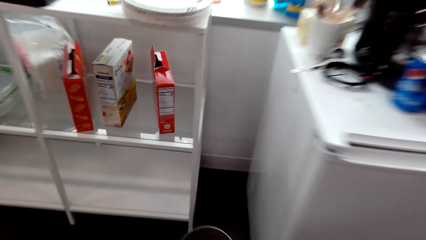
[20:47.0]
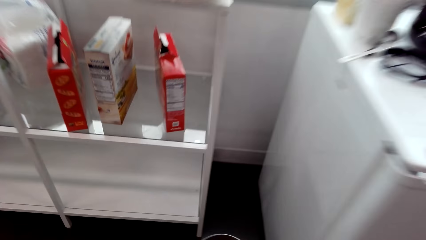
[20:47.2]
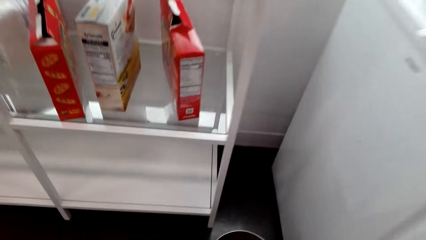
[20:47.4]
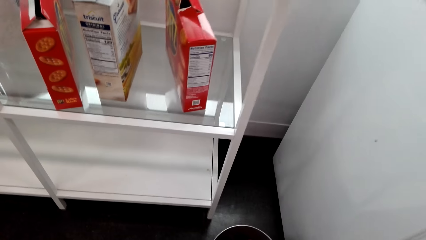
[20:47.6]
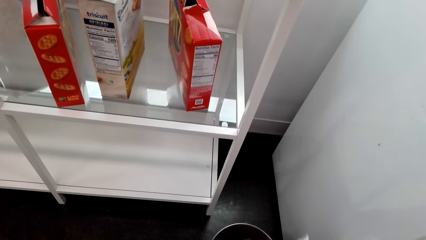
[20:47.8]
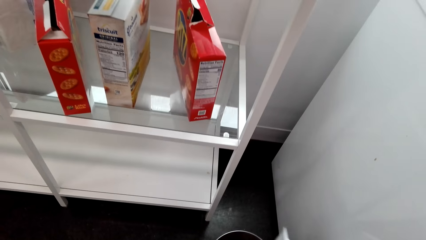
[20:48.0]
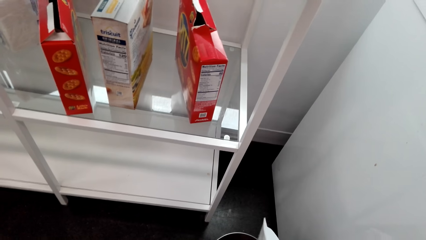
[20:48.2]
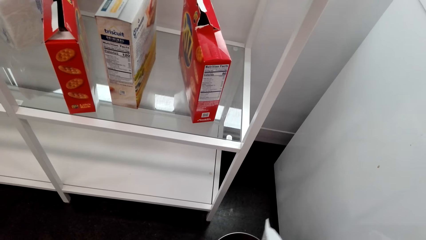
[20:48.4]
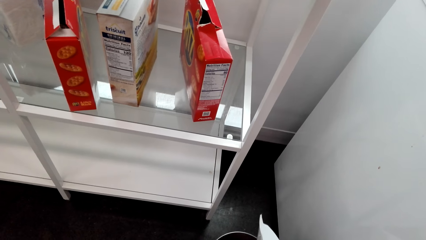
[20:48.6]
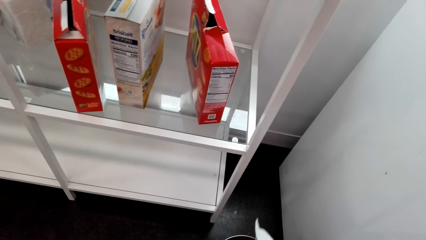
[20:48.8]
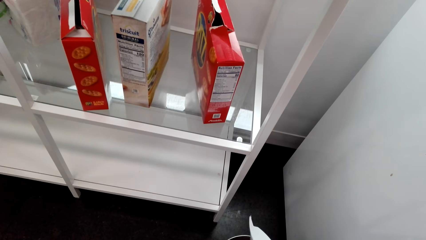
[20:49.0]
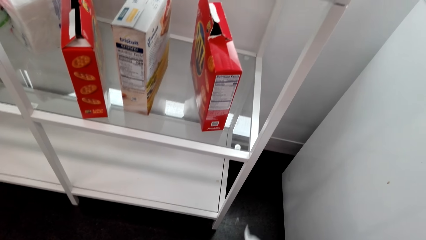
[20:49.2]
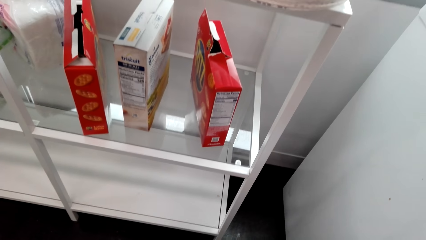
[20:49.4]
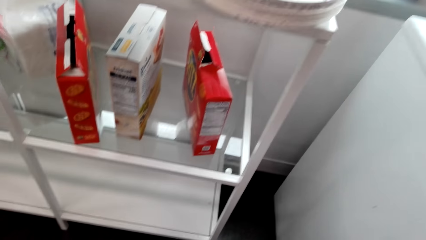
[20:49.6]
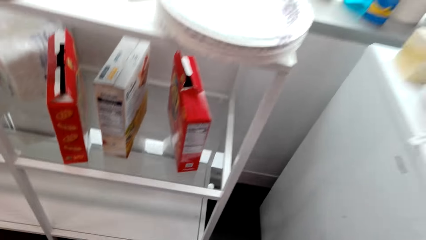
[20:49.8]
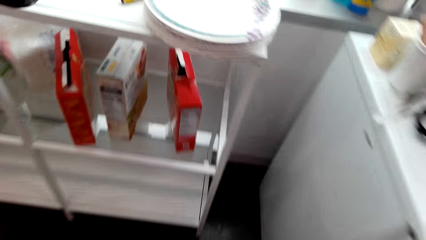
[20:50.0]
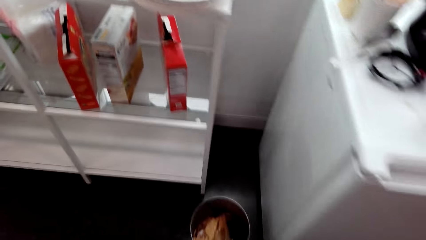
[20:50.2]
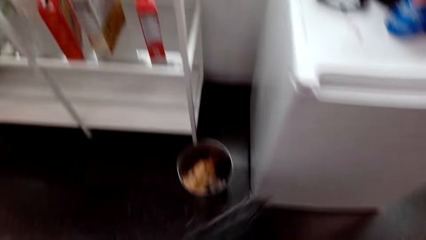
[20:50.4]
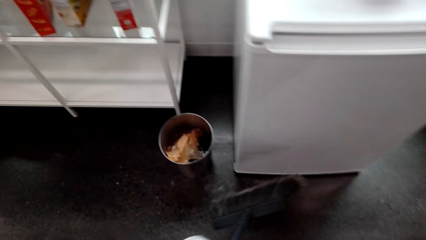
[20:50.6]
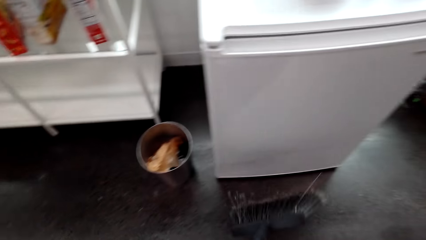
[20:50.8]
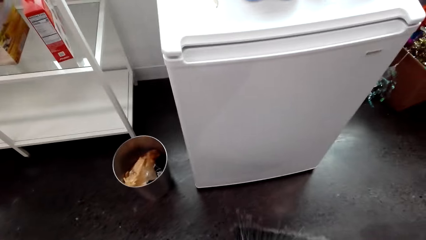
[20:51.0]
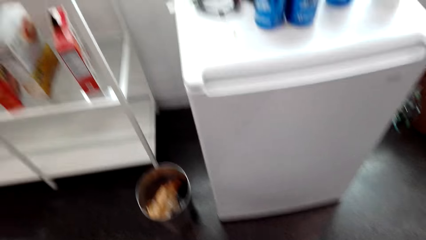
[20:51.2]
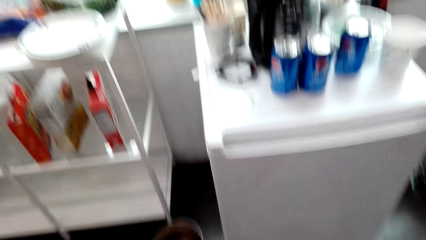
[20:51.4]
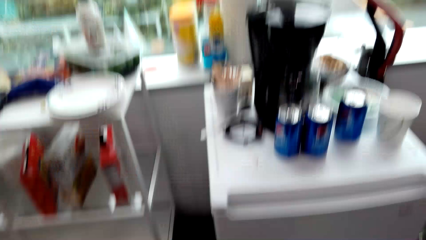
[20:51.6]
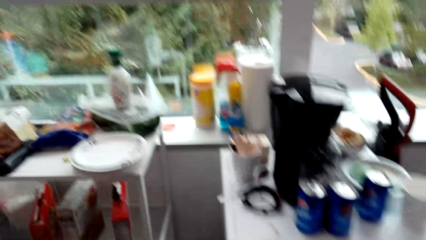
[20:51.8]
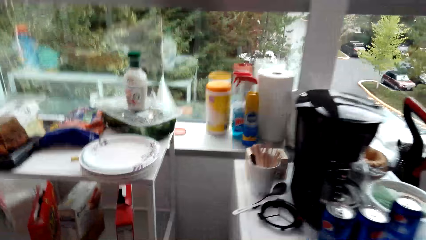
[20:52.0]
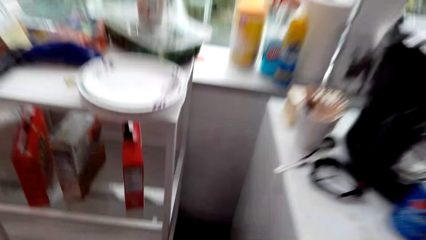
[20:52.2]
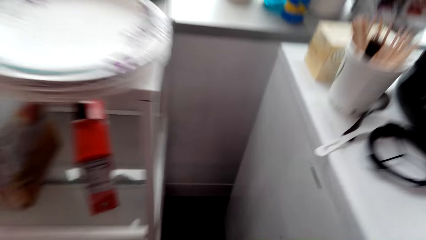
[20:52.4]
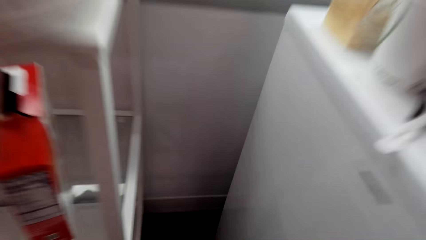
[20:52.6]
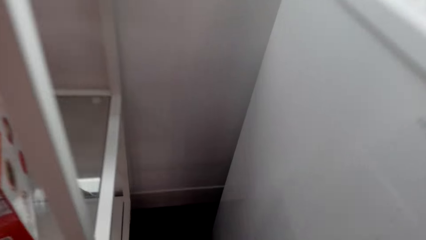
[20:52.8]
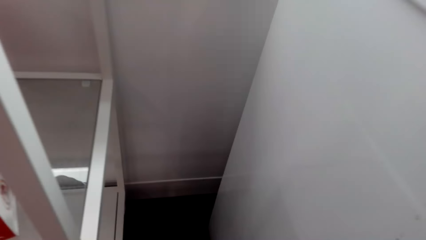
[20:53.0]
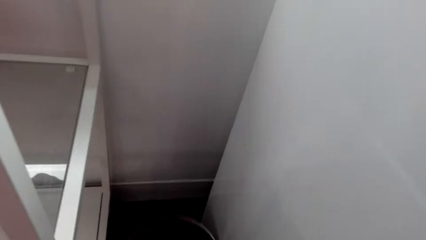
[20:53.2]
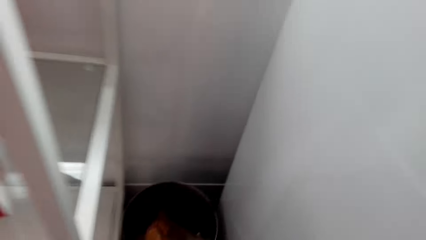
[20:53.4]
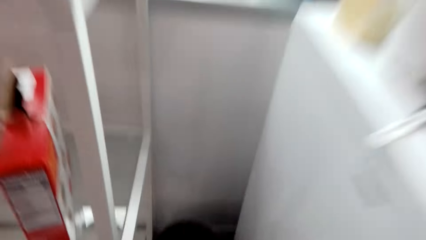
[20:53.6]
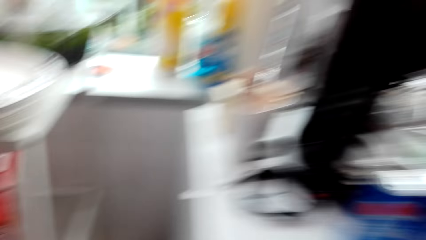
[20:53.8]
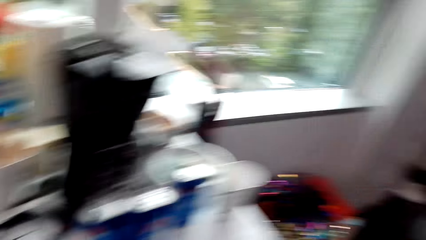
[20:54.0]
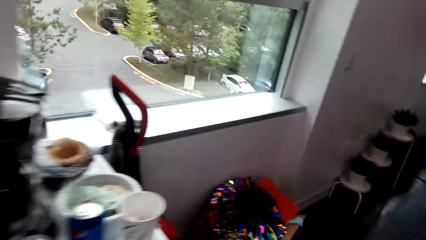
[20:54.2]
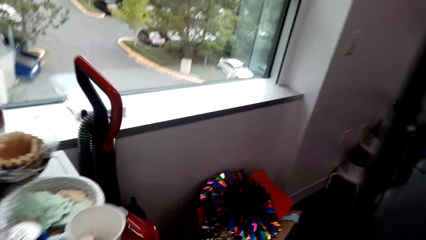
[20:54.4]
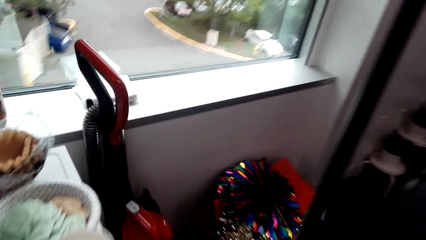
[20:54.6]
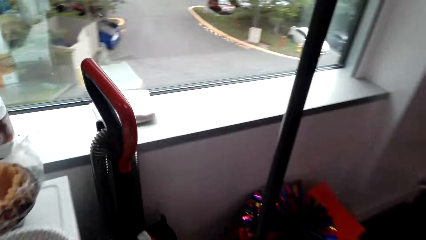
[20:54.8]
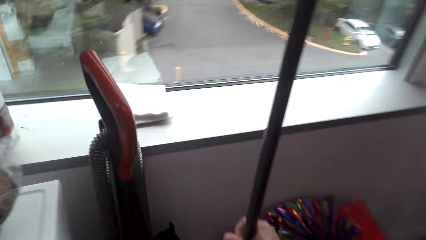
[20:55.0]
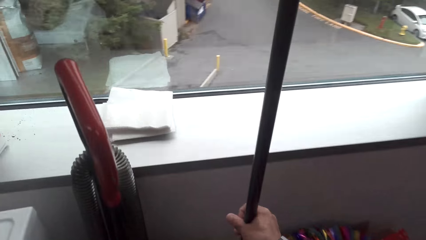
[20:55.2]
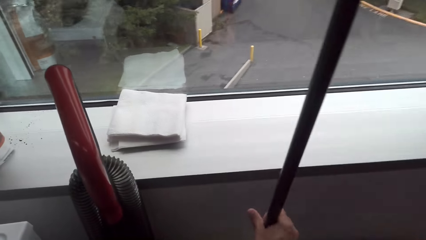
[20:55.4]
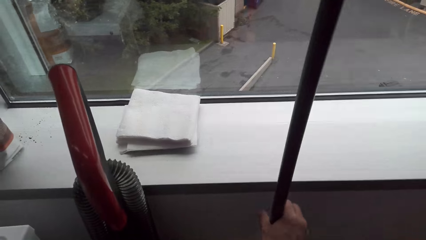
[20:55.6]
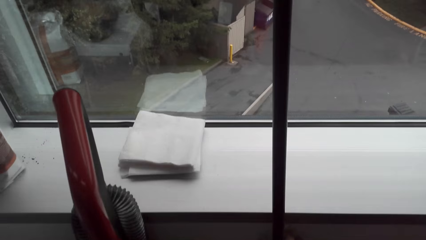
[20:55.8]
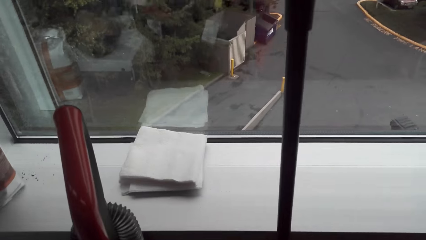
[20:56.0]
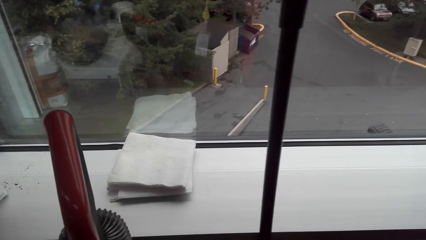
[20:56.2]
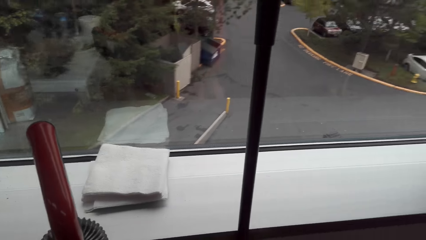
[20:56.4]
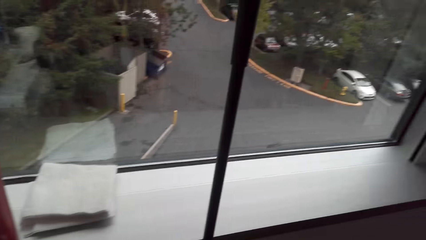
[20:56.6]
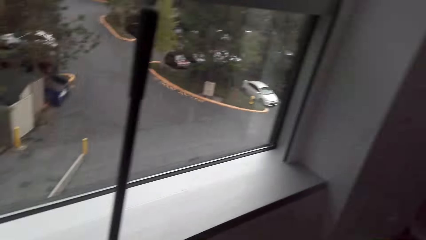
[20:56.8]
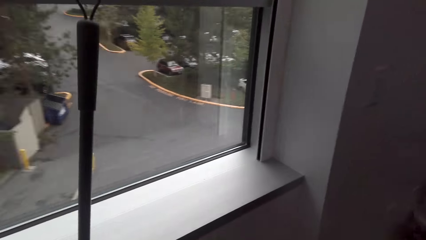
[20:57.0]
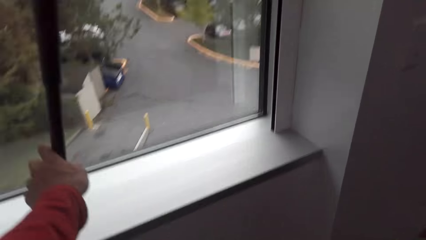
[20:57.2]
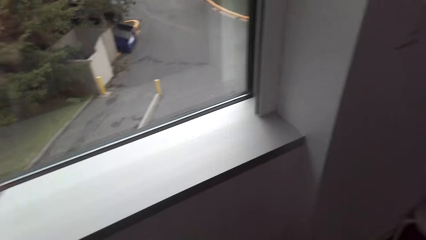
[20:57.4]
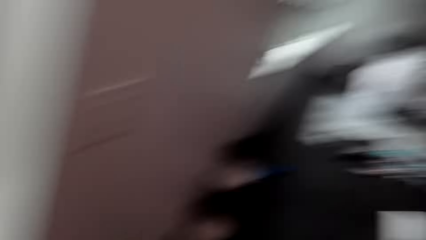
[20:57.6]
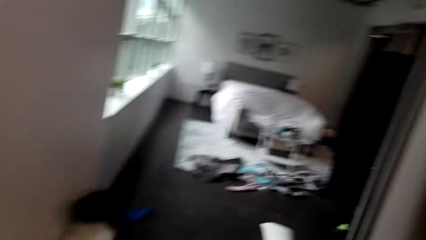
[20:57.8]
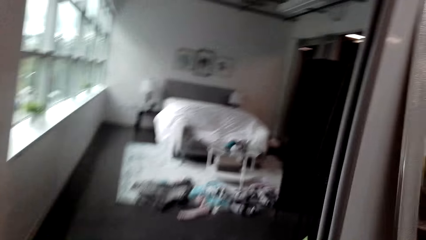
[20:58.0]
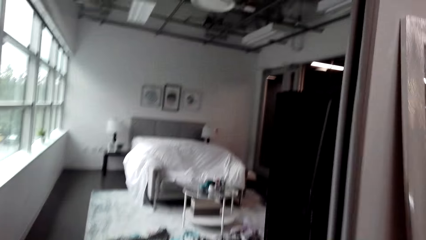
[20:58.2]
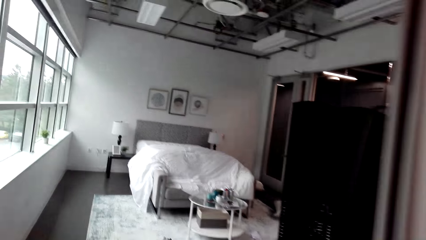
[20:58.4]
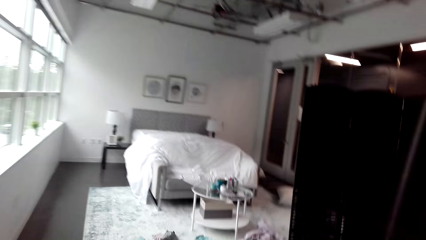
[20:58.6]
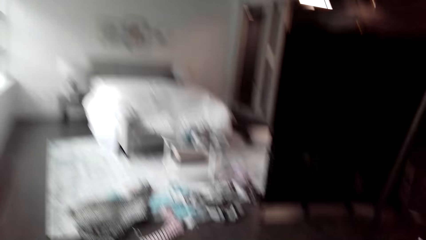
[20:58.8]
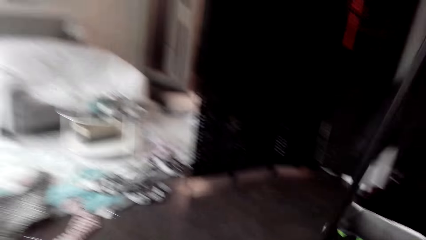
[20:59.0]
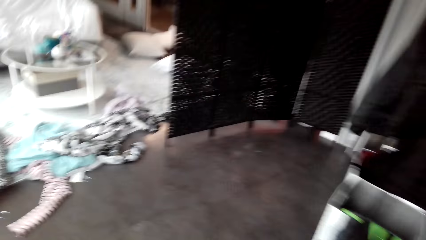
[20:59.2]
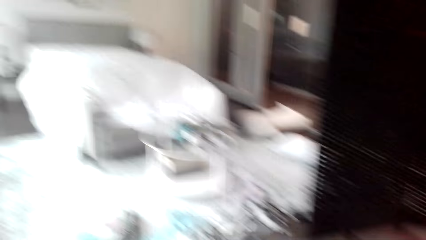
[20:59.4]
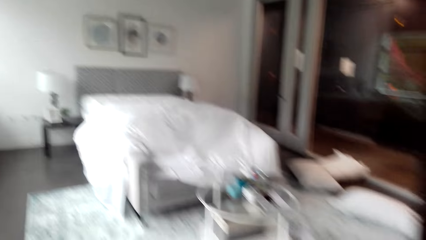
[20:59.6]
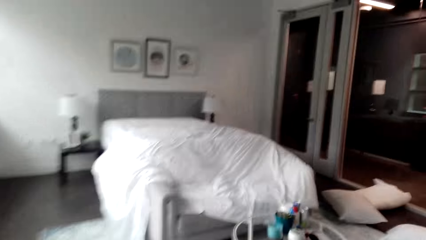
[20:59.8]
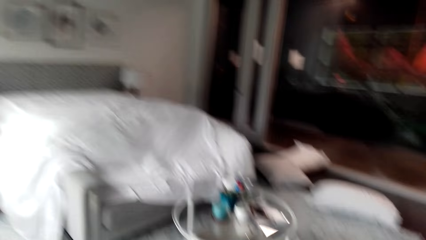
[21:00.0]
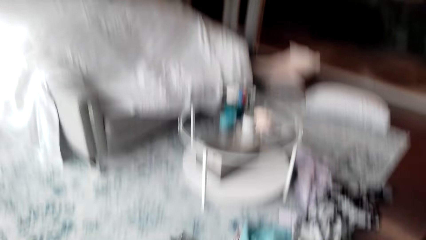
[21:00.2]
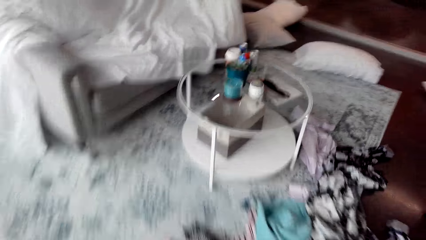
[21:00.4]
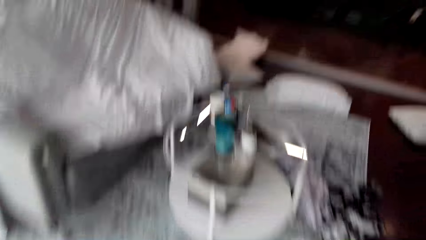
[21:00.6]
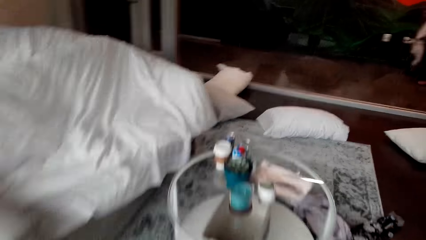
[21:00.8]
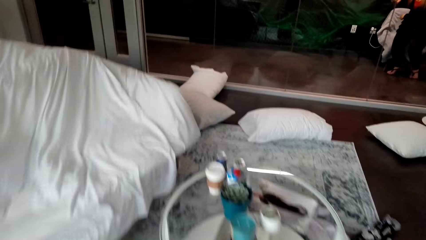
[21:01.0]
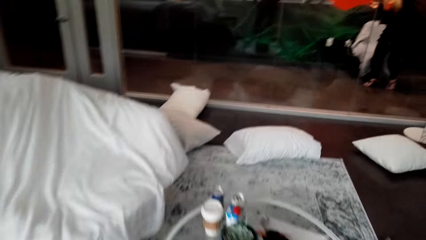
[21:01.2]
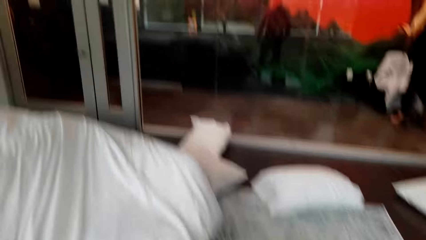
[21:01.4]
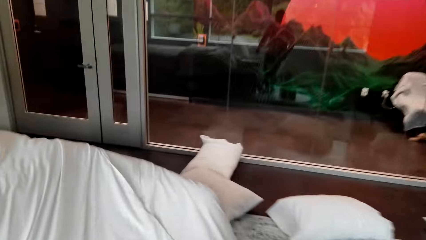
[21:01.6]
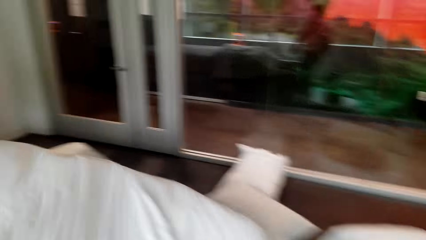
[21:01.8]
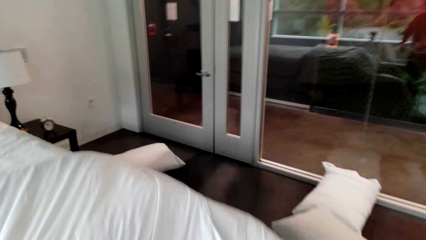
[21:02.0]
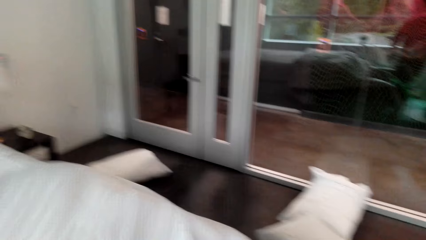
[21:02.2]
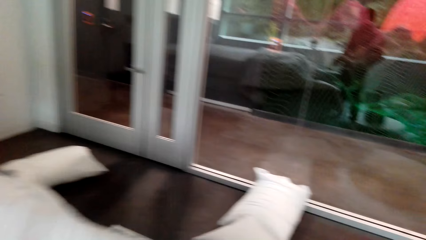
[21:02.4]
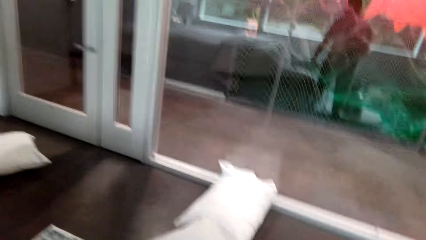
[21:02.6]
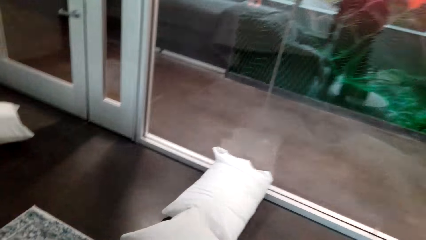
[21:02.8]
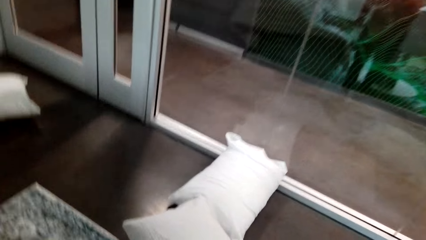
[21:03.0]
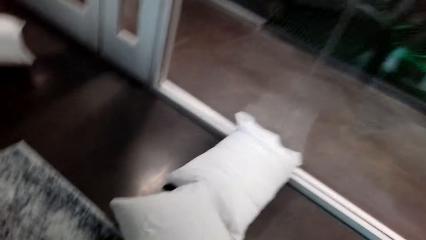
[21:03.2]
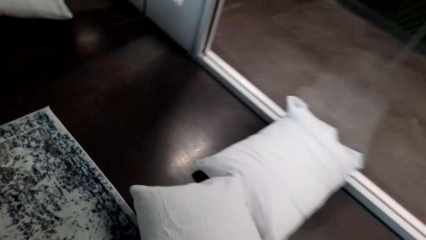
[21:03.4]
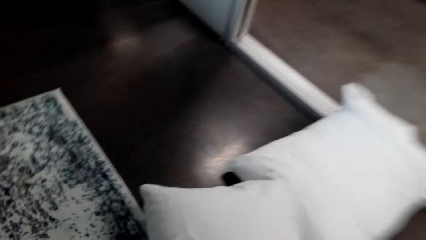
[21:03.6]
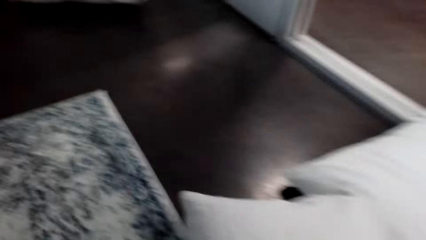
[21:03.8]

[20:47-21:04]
The camera wearer pours waste into a dustbin or trash bin with a dustpan. They clean the floor with a floor brush. They put back the trash bin. They put back the sweeping broom. They walk round the room.
